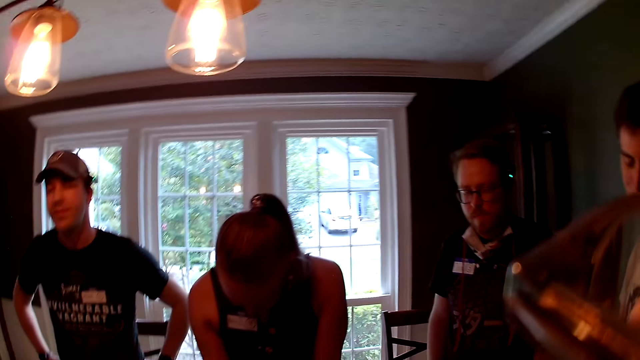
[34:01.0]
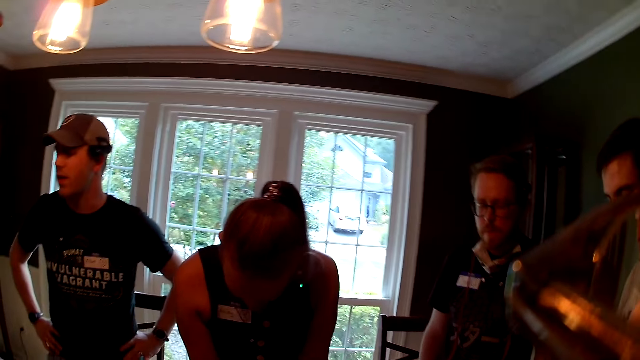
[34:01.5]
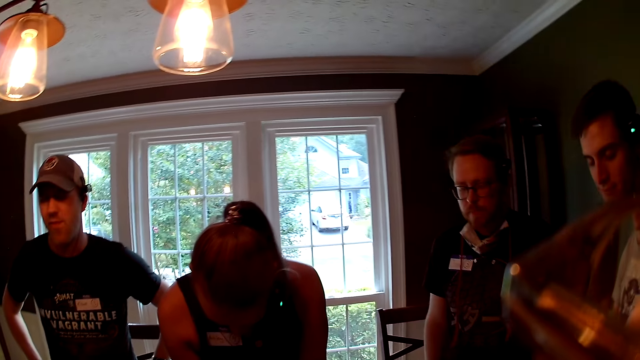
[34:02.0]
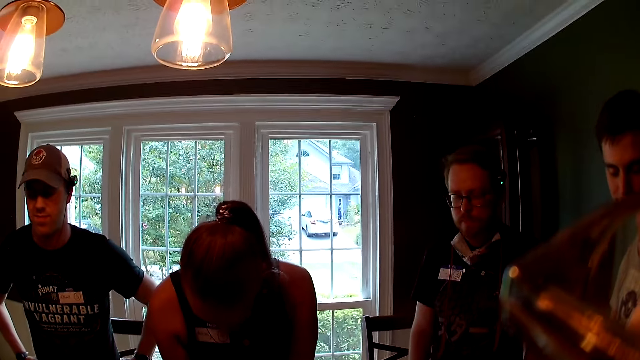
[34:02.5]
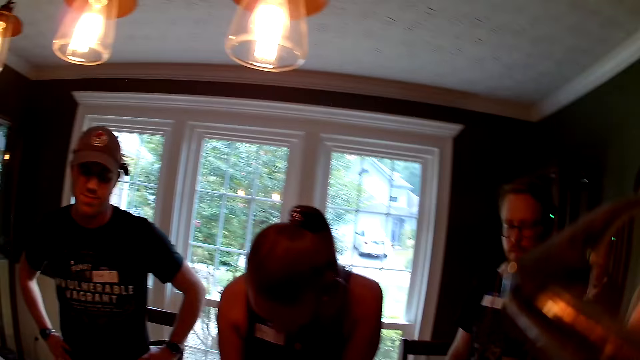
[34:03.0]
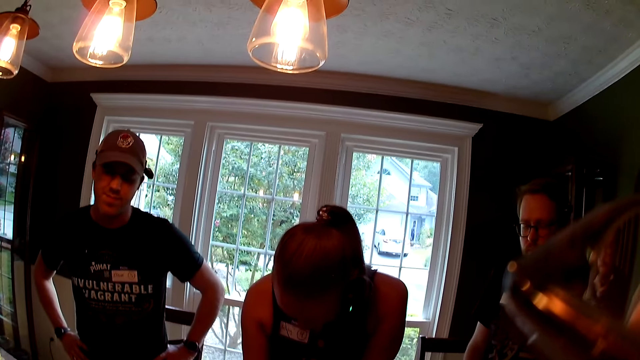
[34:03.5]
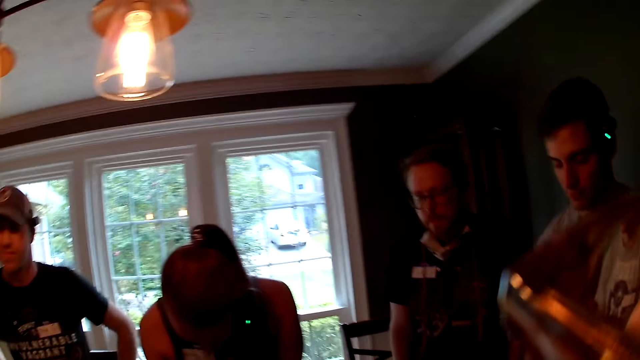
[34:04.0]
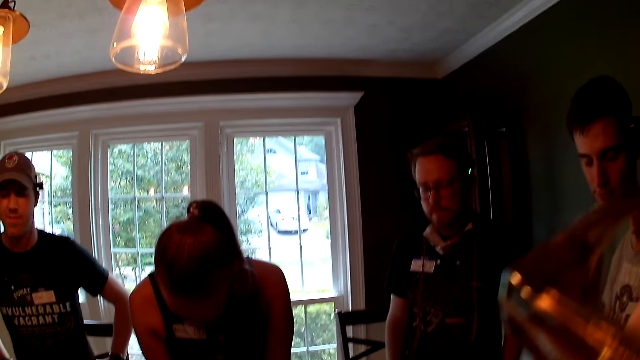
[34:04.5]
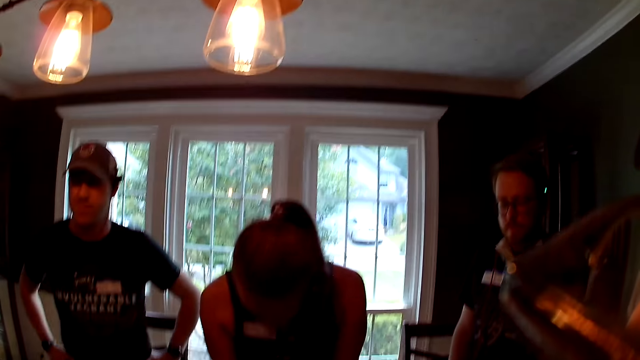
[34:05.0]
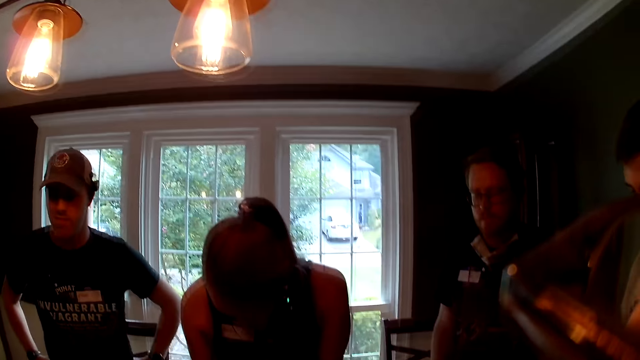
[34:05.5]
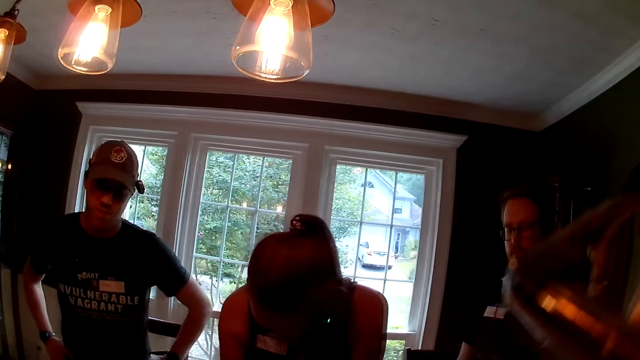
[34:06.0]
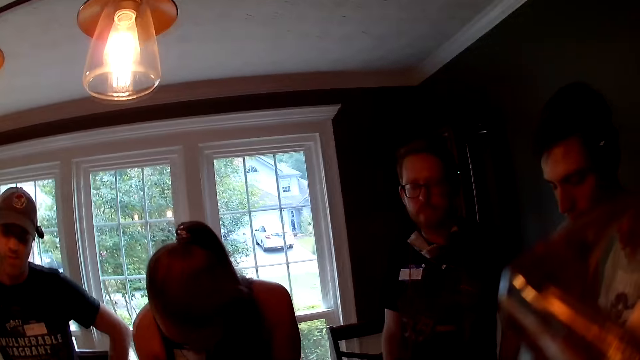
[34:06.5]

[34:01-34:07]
The man dances to the music.

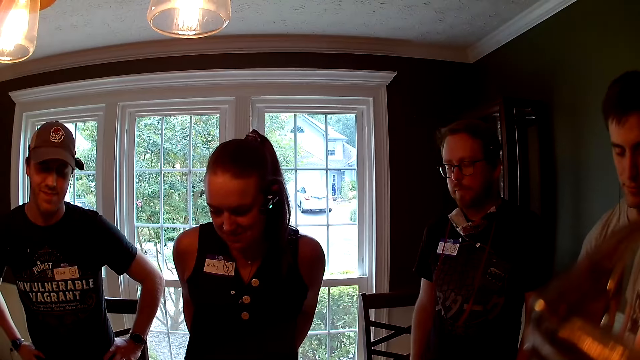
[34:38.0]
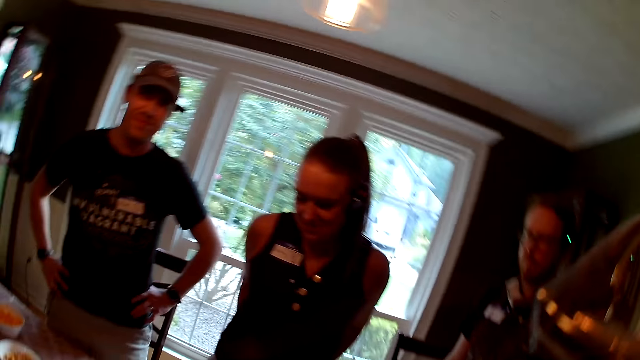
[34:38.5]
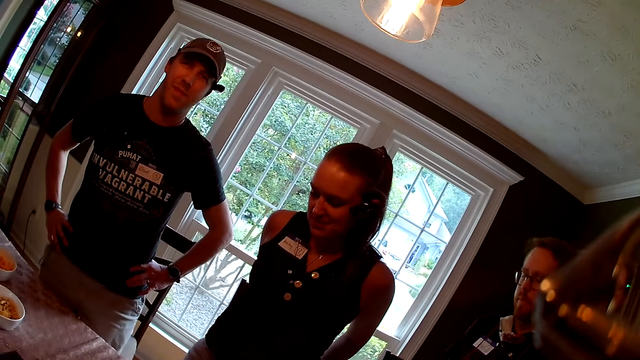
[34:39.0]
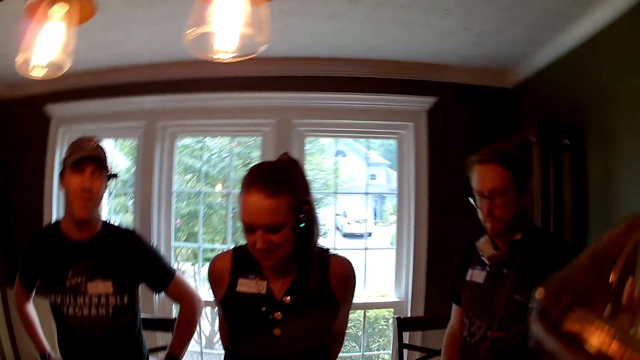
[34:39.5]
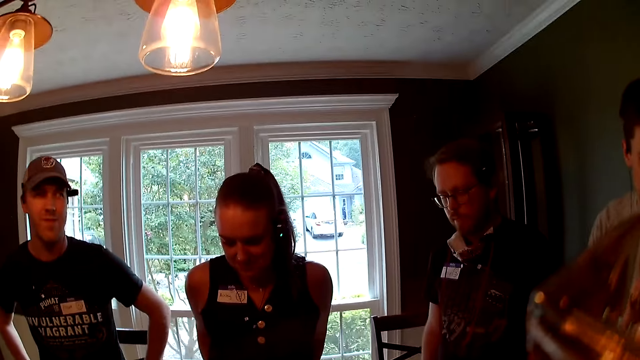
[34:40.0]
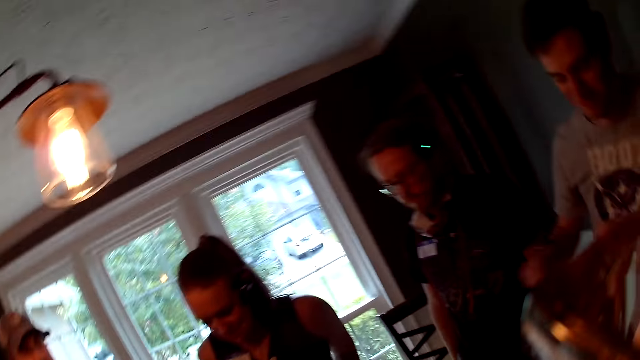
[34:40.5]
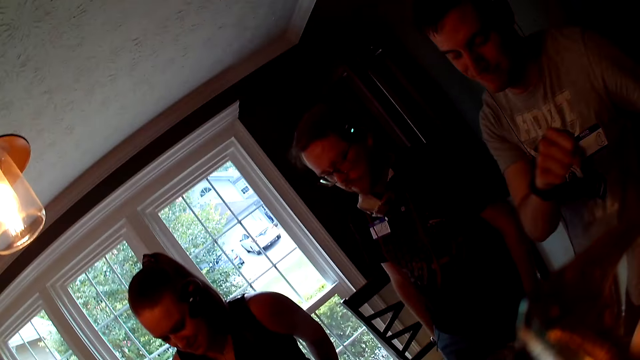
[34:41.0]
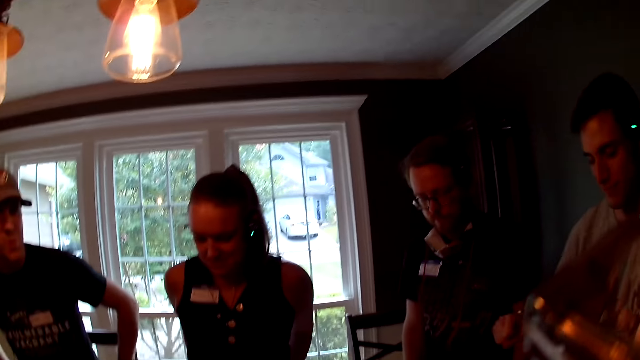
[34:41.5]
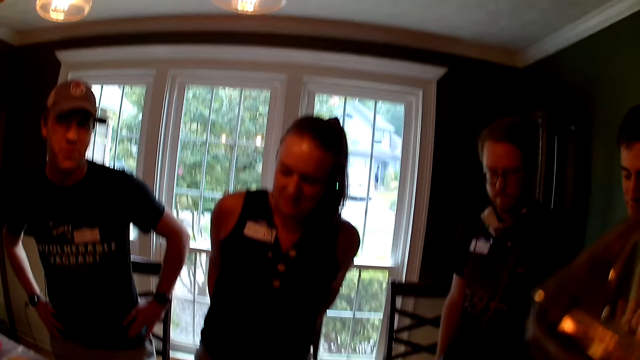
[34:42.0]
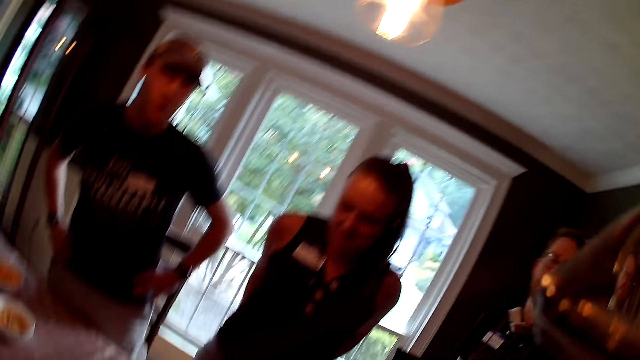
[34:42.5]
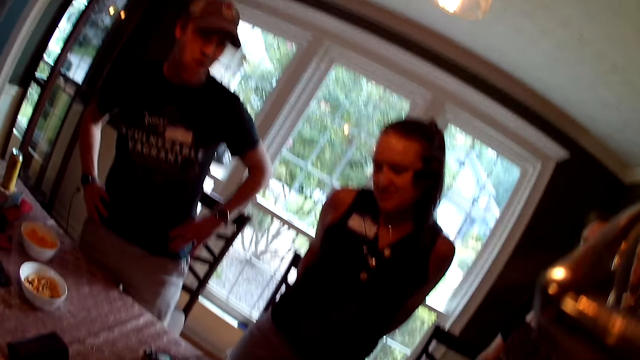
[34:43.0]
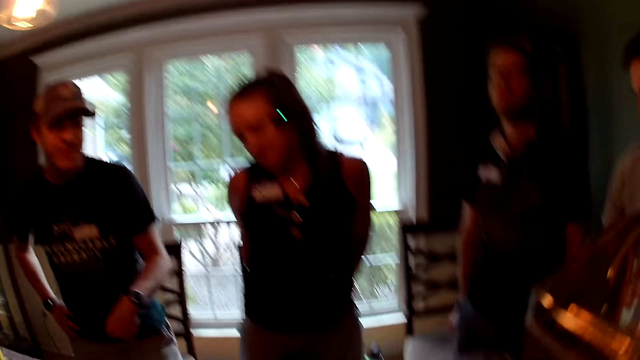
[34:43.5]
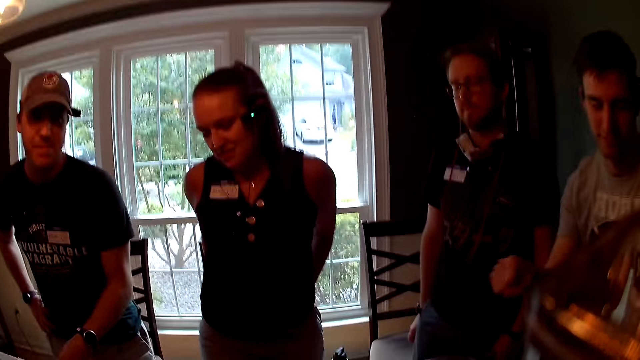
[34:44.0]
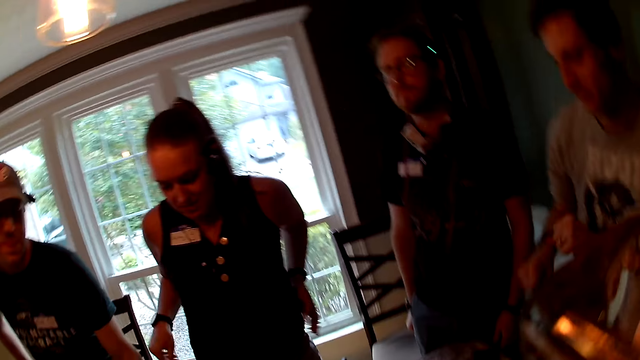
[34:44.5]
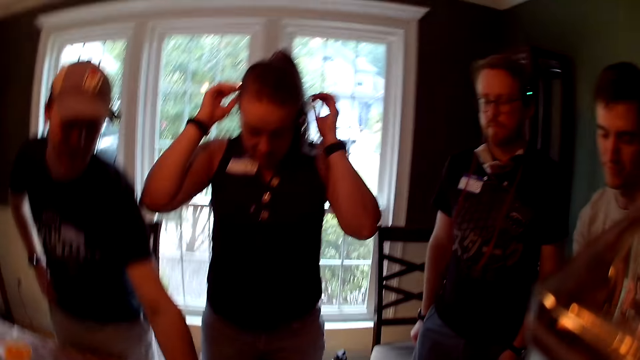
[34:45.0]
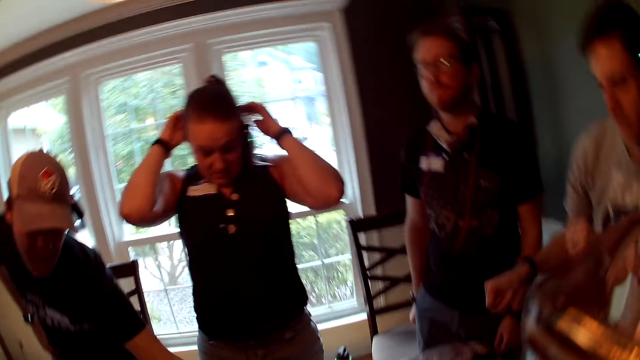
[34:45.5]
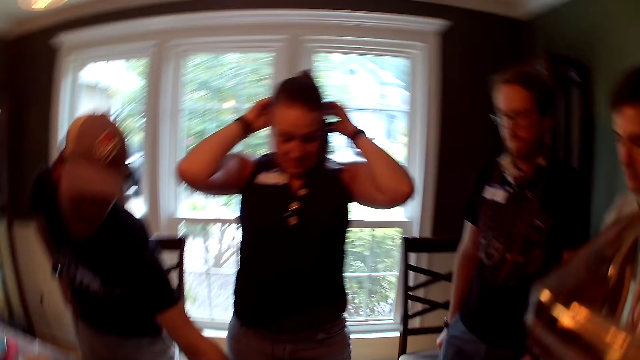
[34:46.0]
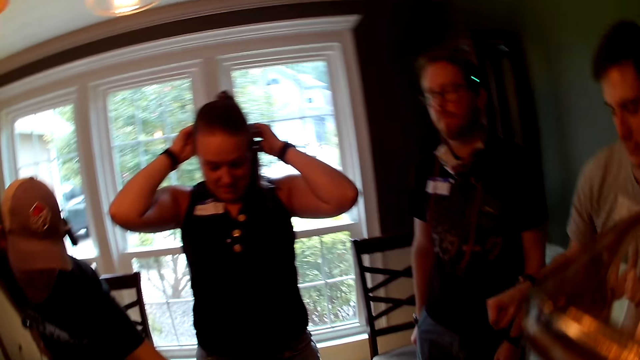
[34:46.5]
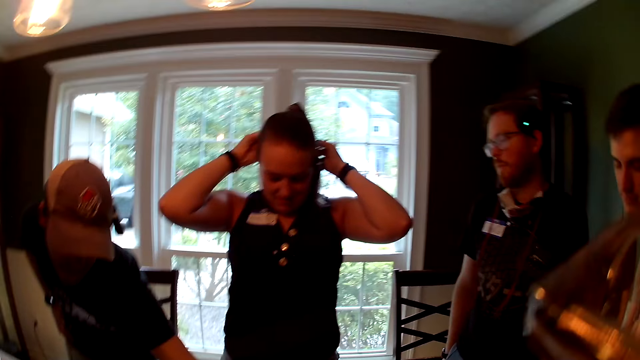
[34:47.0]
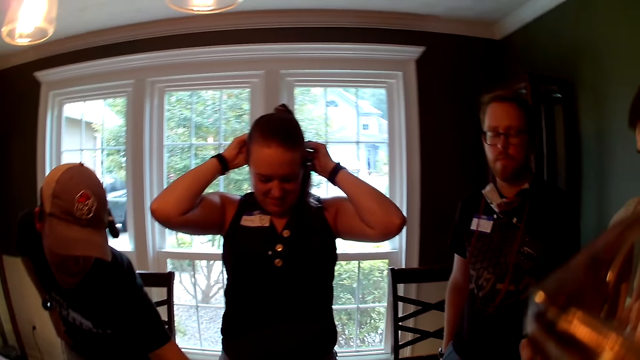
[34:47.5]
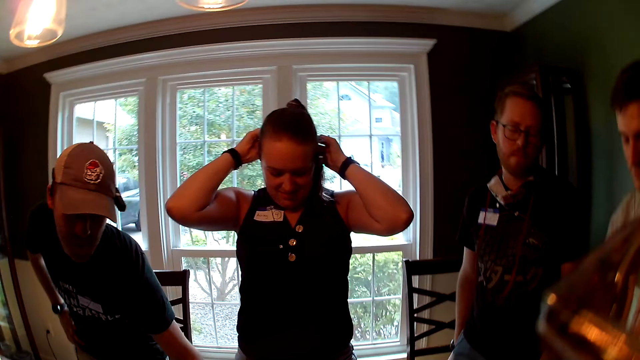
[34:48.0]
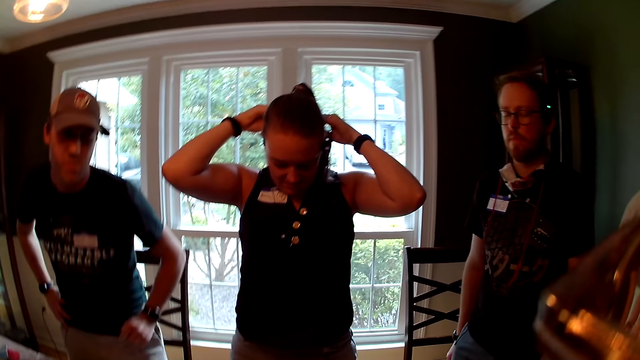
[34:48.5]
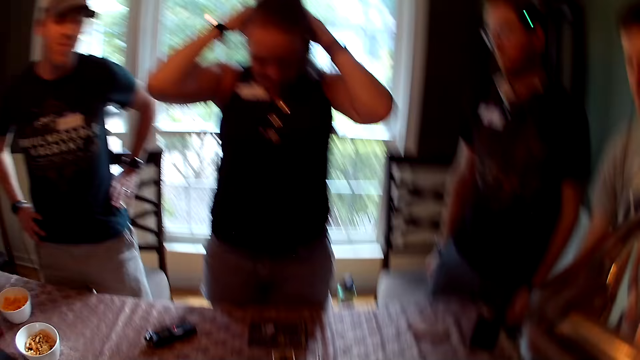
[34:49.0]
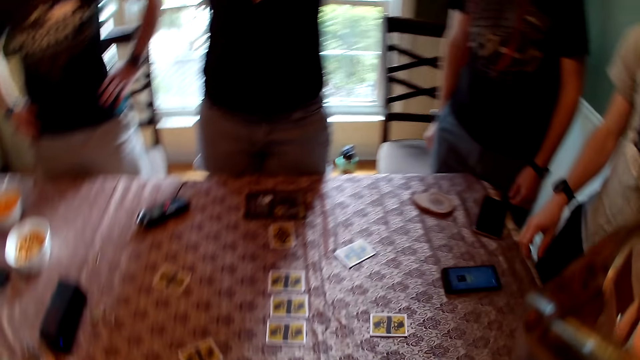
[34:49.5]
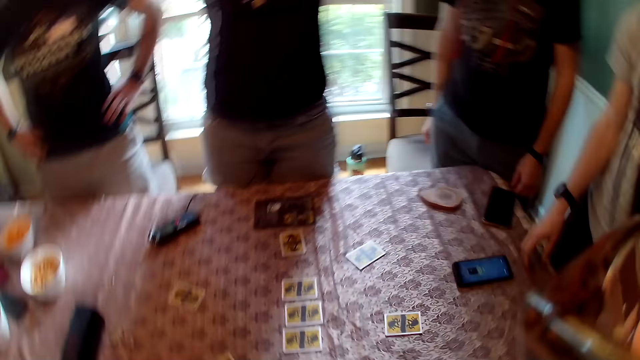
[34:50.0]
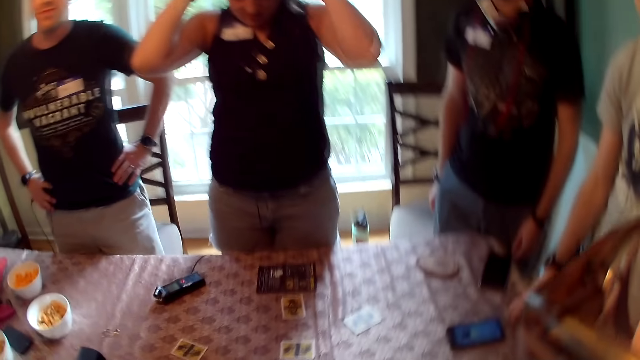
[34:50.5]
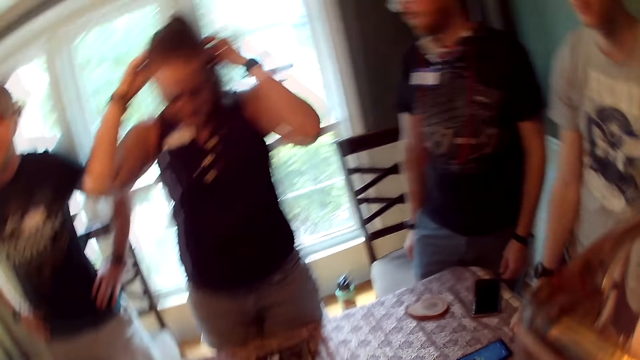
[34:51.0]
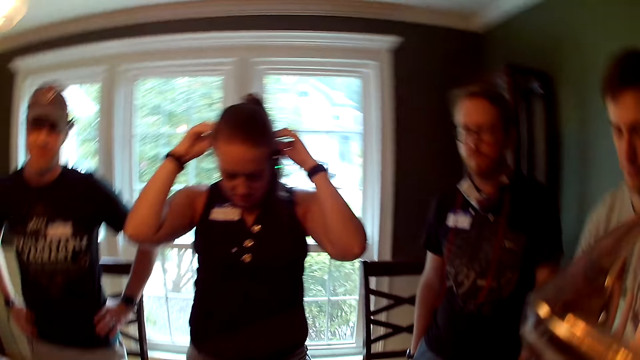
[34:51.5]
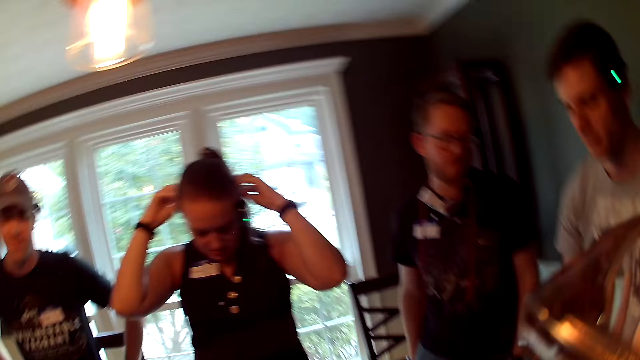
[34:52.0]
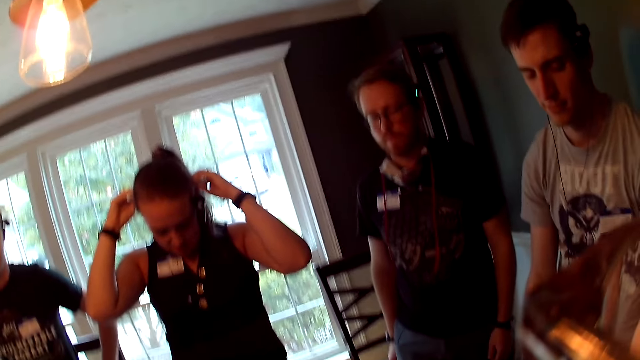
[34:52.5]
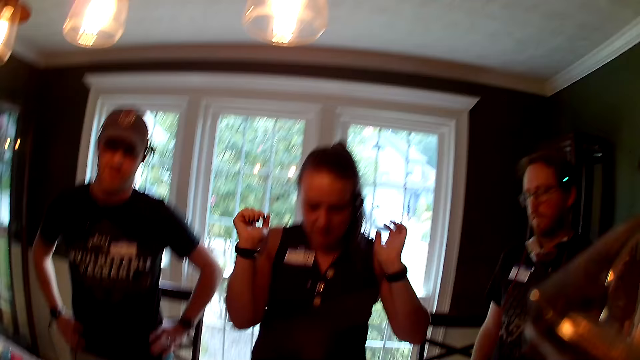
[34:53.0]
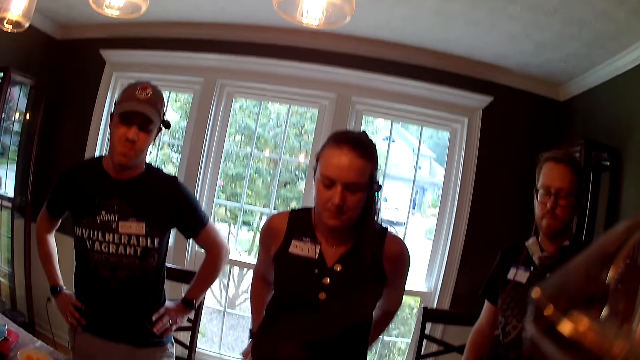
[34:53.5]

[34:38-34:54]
The woman dances to the music.
